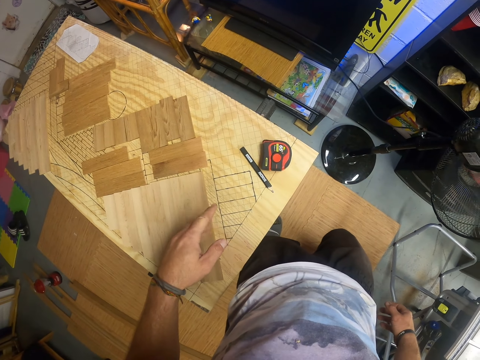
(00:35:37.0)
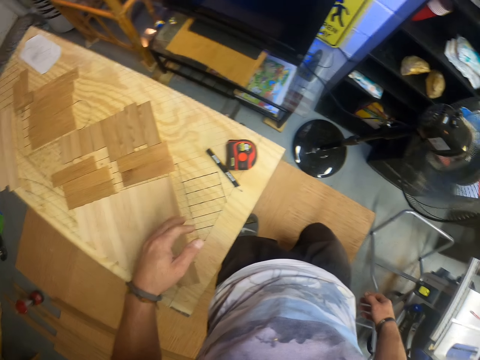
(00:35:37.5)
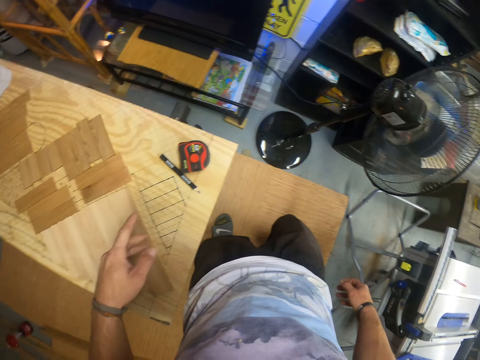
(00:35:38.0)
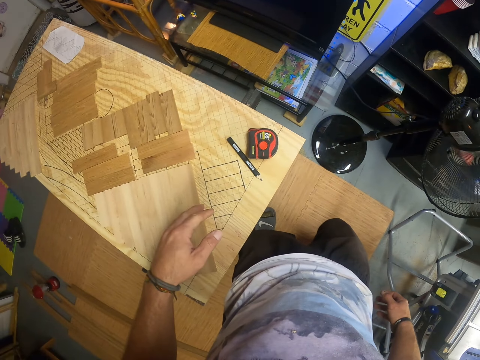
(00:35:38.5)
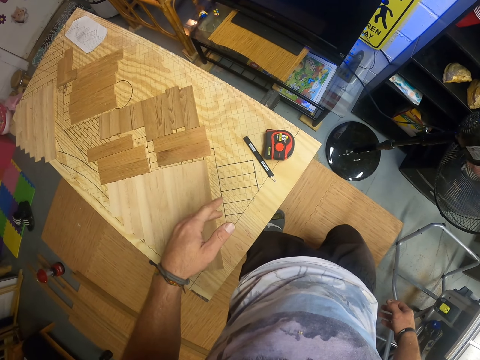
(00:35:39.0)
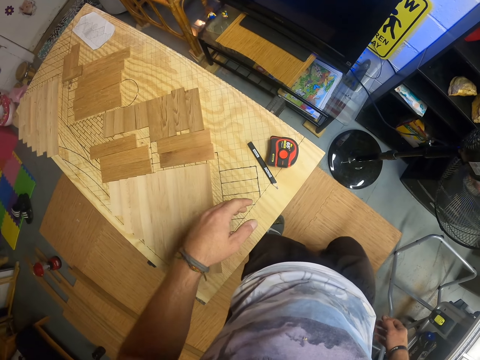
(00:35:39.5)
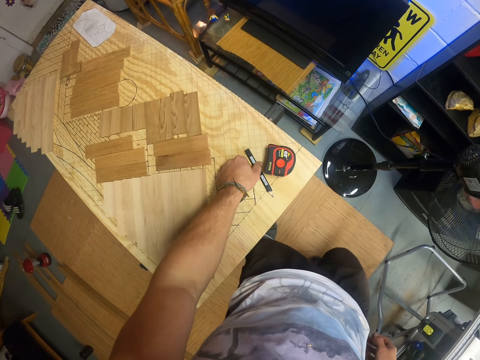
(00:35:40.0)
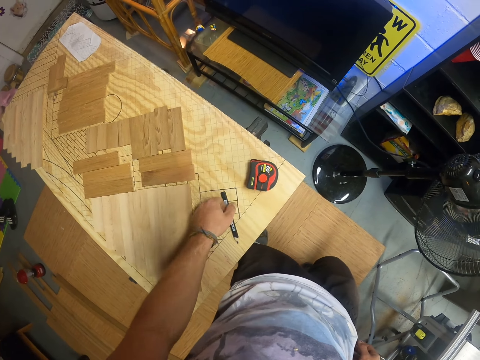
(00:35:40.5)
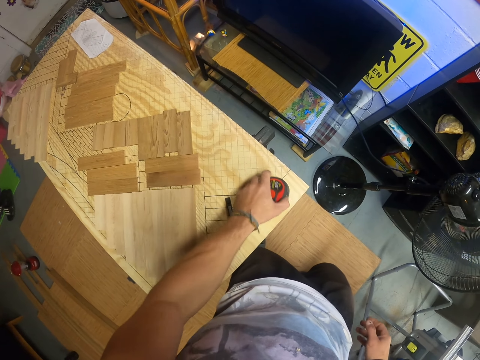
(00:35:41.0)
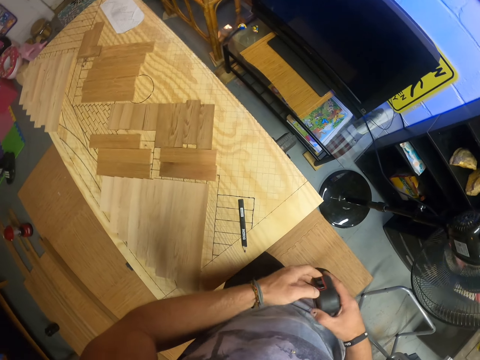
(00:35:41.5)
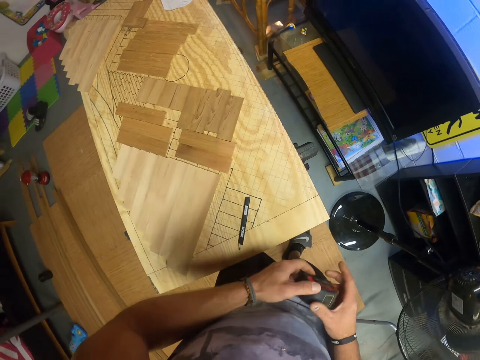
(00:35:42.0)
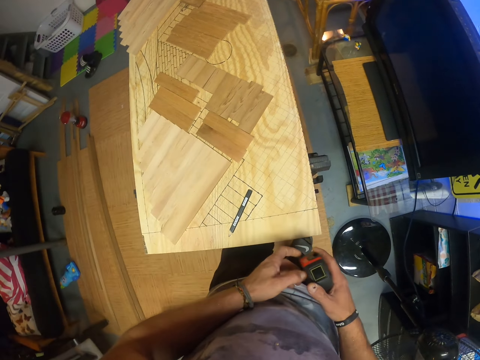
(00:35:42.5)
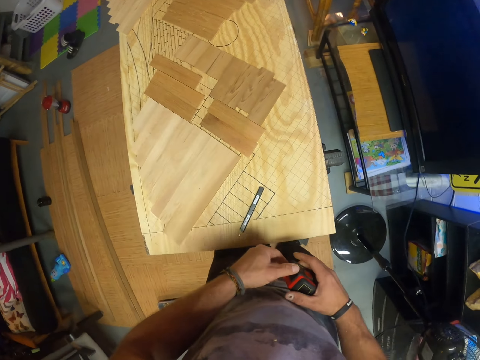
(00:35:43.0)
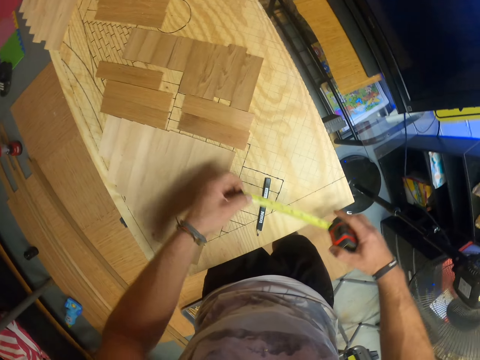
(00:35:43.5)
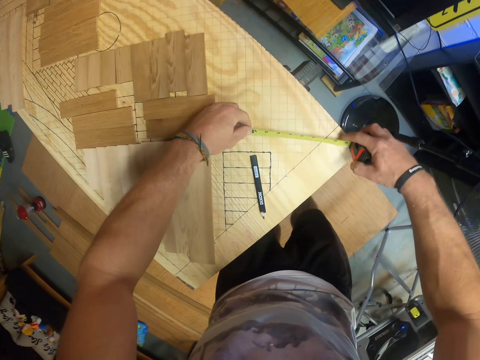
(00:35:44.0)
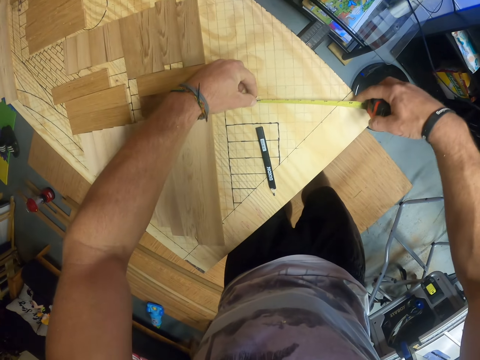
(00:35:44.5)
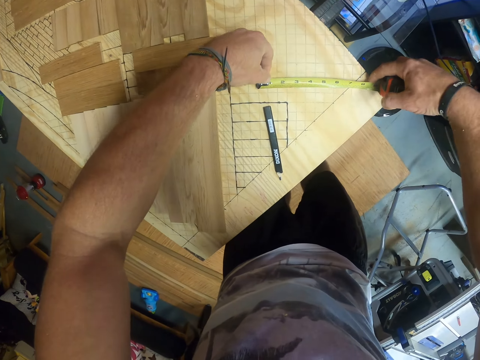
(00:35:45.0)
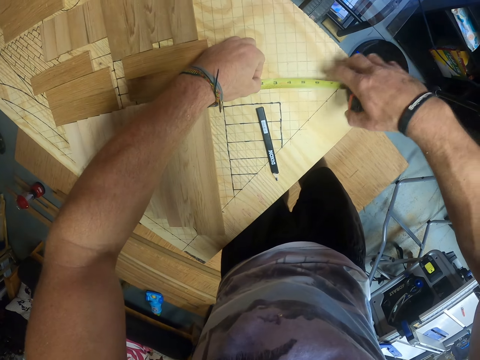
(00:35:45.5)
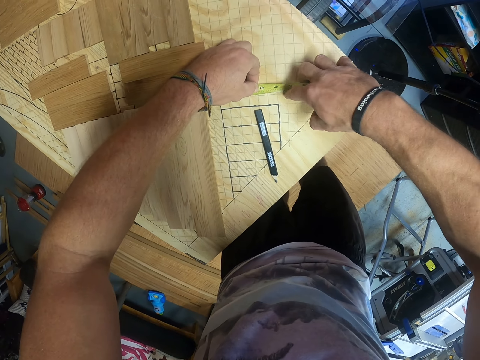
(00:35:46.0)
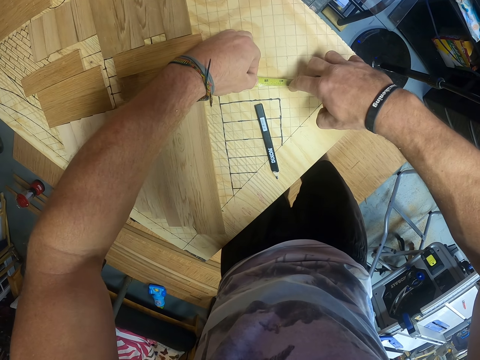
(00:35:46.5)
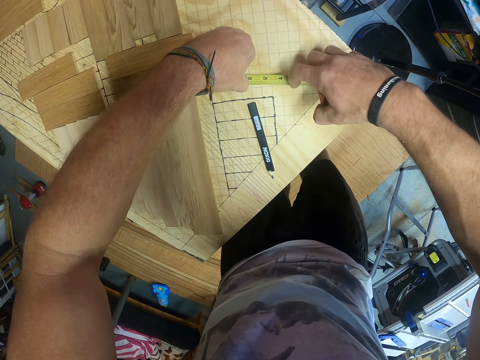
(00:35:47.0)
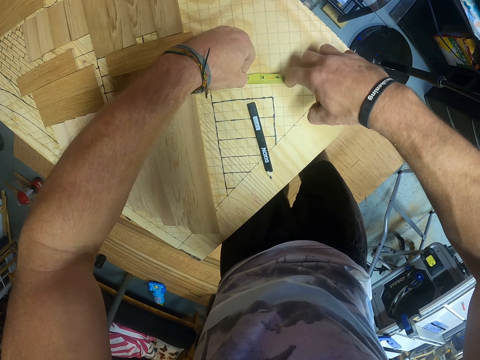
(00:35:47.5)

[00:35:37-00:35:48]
The camera wearer moves a pencil on the table with his left hand. He holds the pencil from the table. He picks up a tape measure from the table with his left hand. He holds the tape measure with both hands. He pulls out the tape from the tape measure with his left hand. He measures the table with the tape measure in his hands.

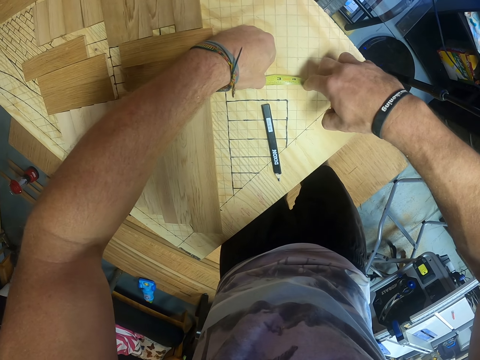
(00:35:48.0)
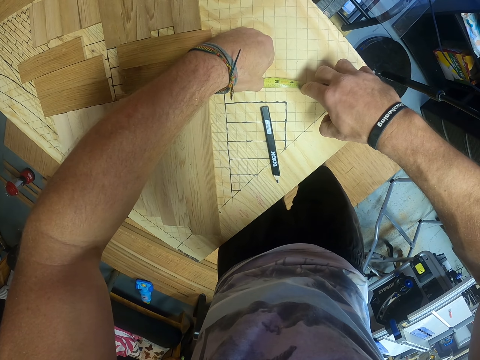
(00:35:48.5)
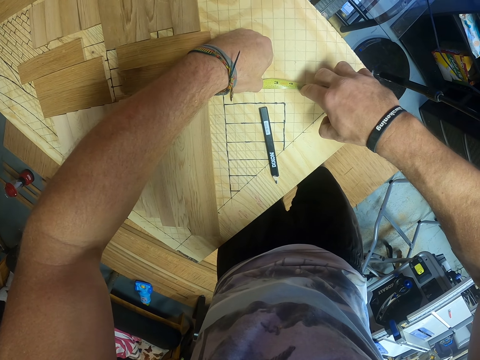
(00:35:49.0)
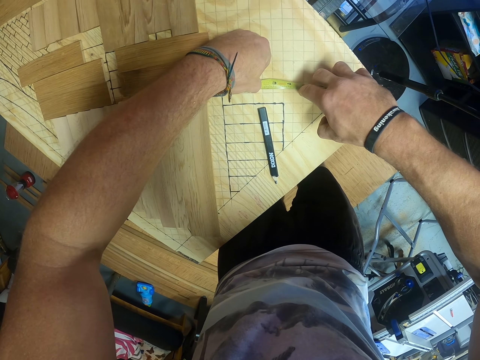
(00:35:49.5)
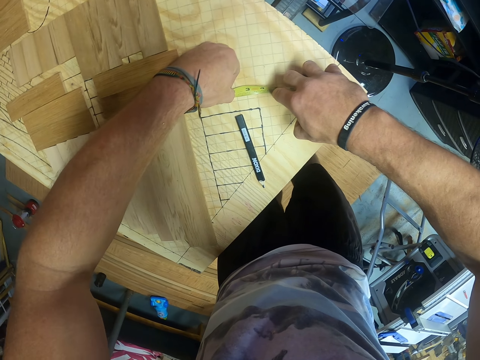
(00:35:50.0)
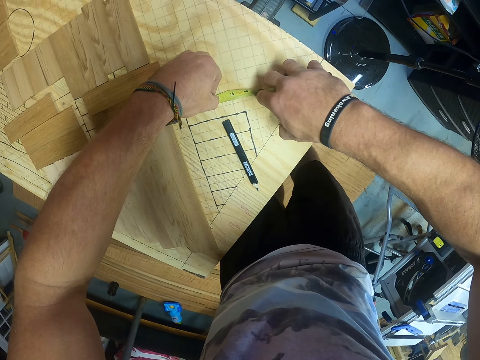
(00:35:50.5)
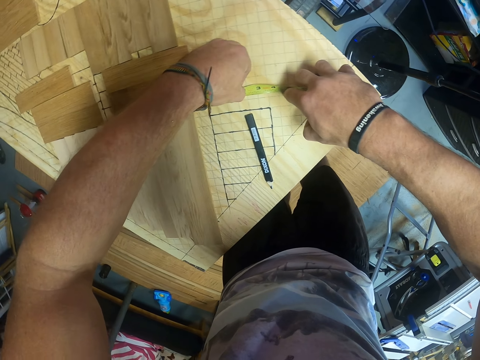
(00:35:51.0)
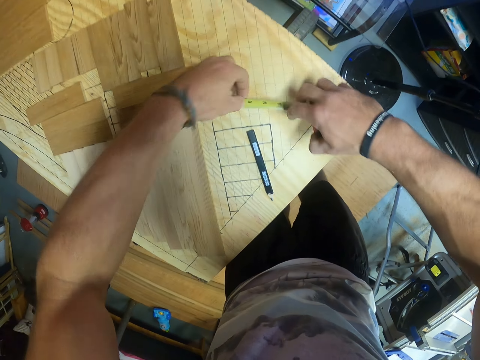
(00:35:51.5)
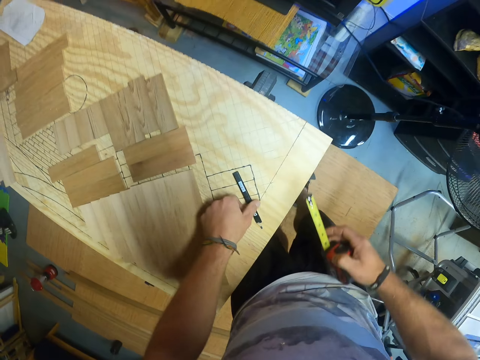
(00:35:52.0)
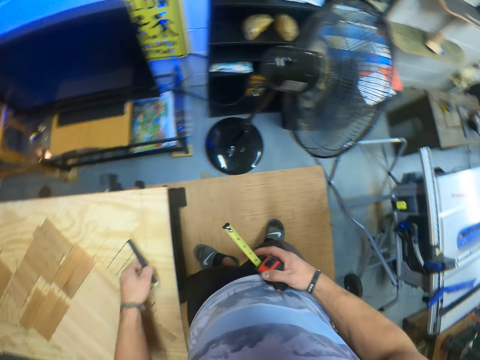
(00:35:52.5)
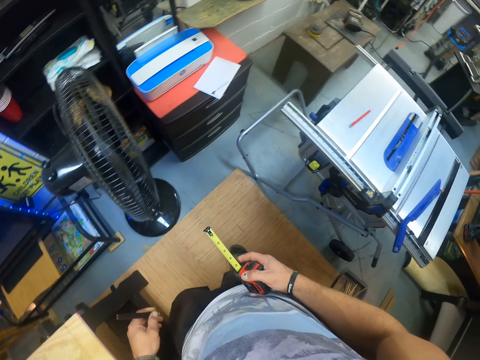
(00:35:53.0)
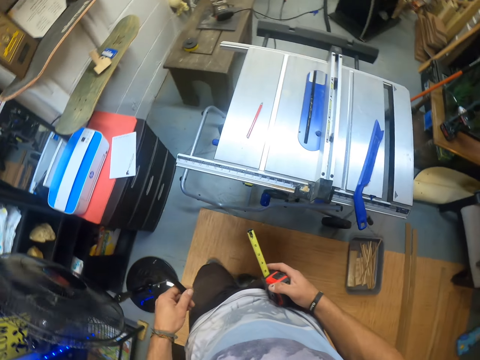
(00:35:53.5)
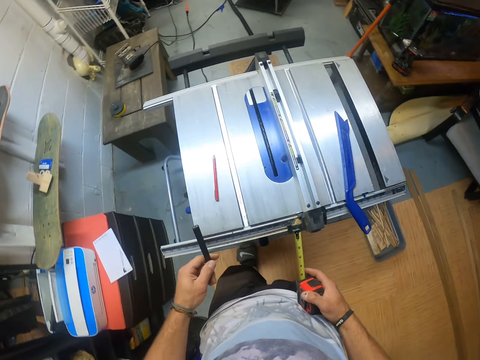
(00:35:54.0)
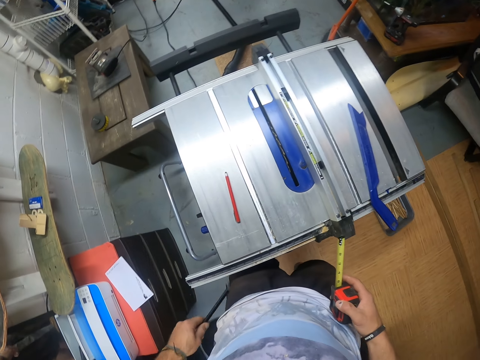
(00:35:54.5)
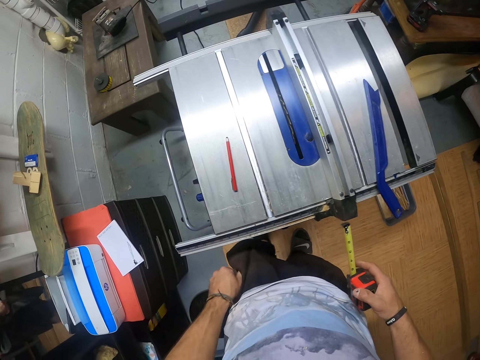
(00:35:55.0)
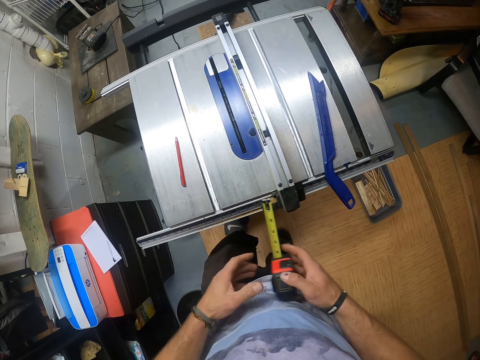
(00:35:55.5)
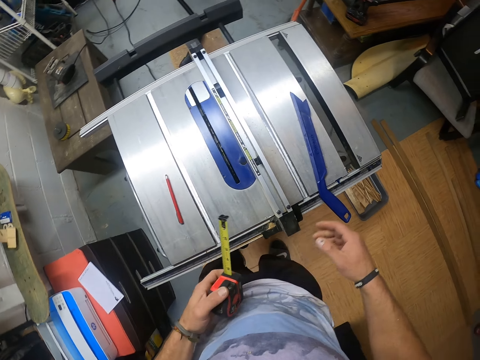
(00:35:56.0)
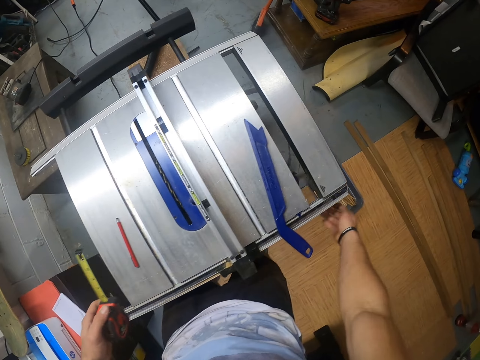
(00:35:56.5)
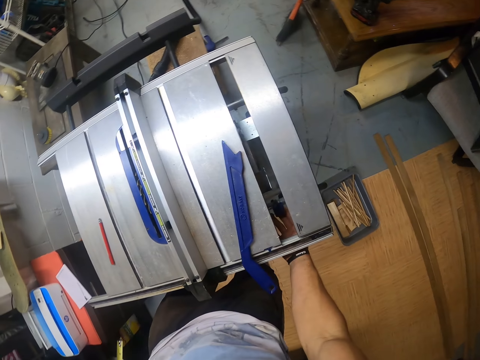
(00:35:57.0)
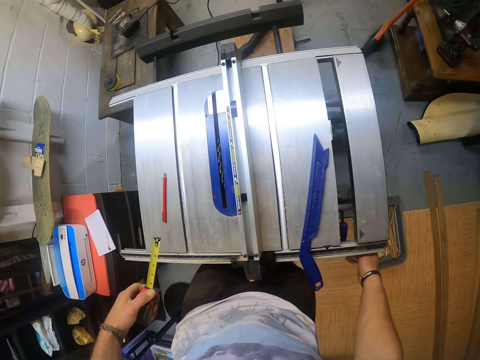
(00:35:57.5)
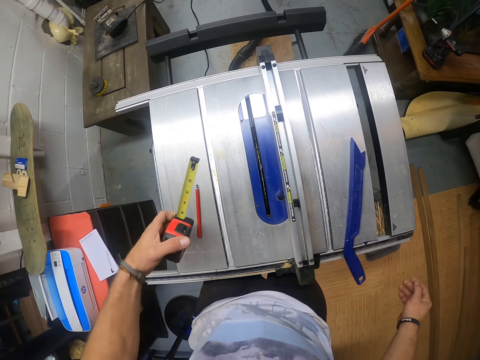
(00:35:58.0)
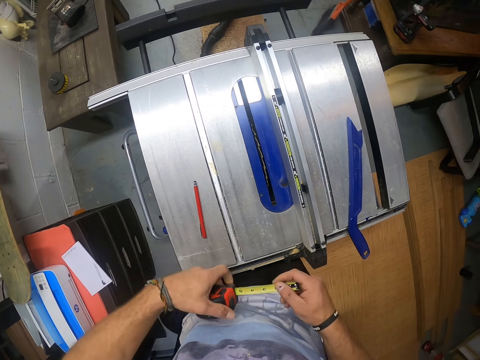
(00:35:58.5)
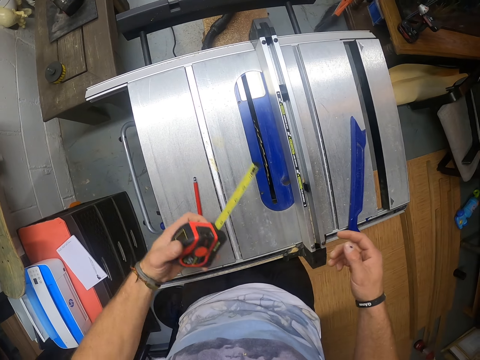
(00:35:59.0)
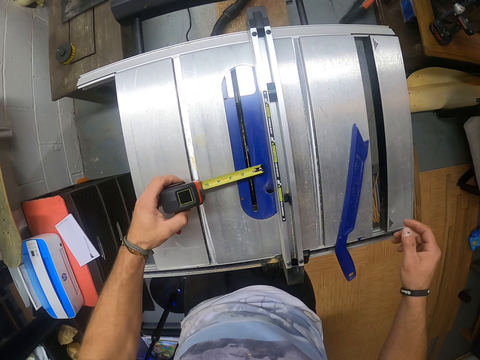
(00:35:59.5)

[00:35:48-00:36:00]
The camera wearer takes measurements. He picks up the pencil from the table with his left hand. He puts the pencil in his left hand in a pocket in his shorts. He passes the tape measure in his right hand to his left hand. He operates the blade height adjustment knob with his right hand. He holds the tape measure with both hands. He measures the table saw with the tape measure in his left hand.

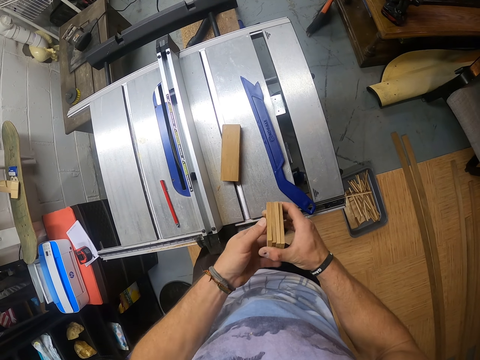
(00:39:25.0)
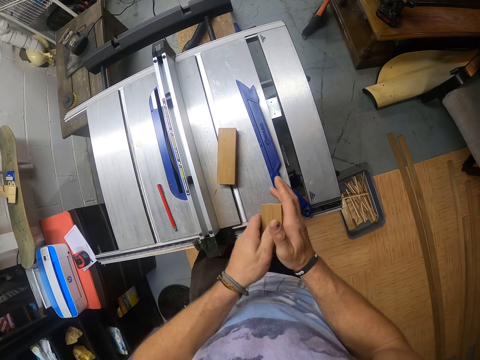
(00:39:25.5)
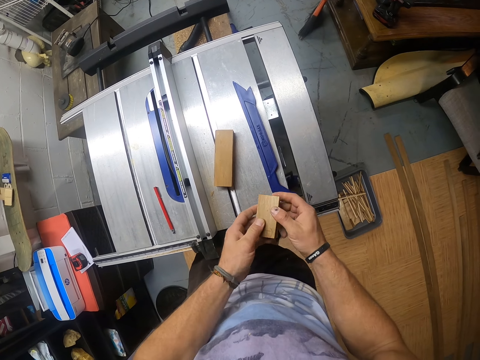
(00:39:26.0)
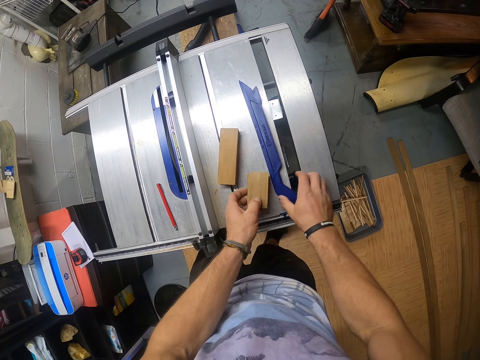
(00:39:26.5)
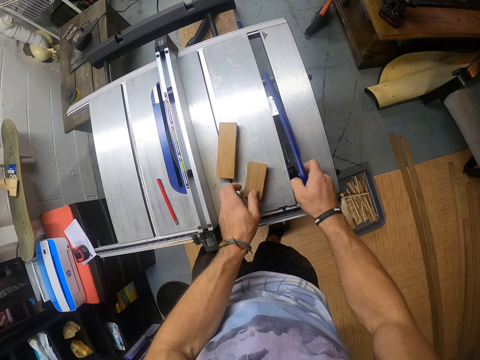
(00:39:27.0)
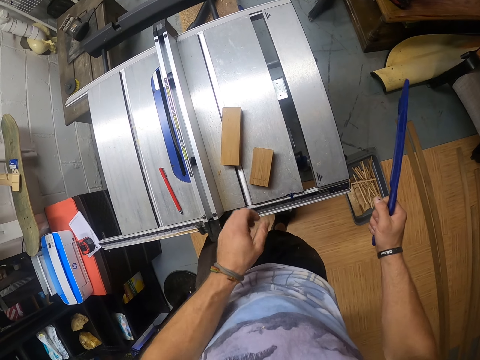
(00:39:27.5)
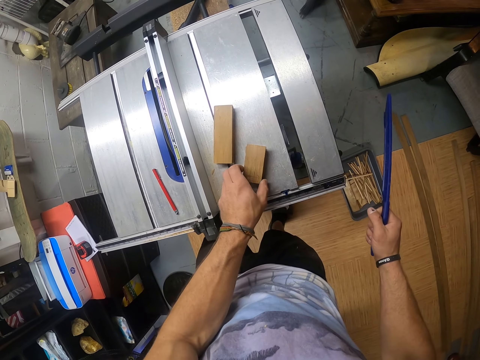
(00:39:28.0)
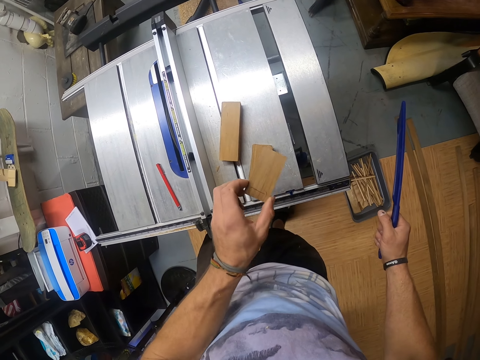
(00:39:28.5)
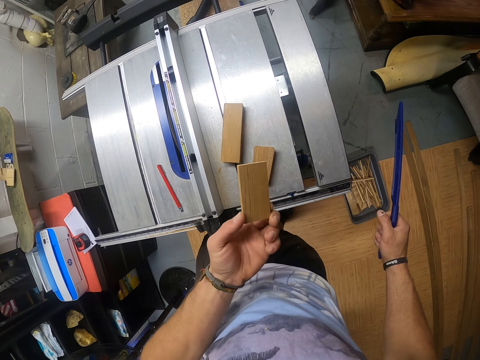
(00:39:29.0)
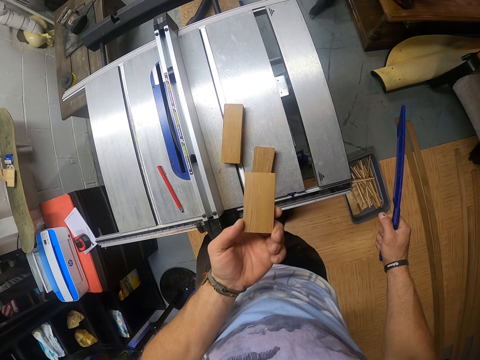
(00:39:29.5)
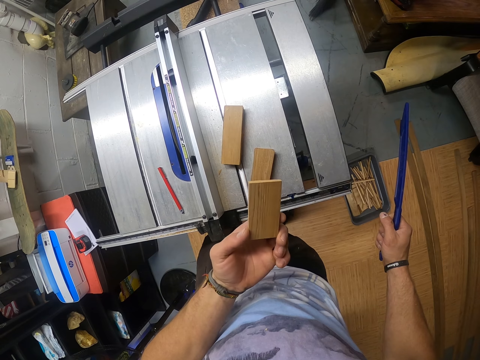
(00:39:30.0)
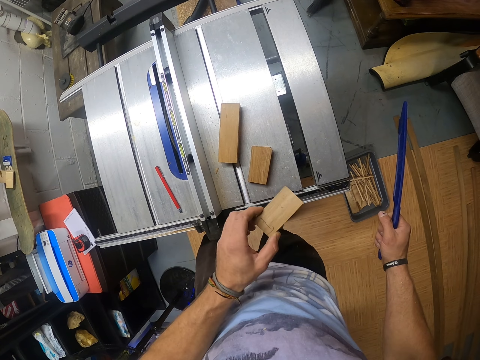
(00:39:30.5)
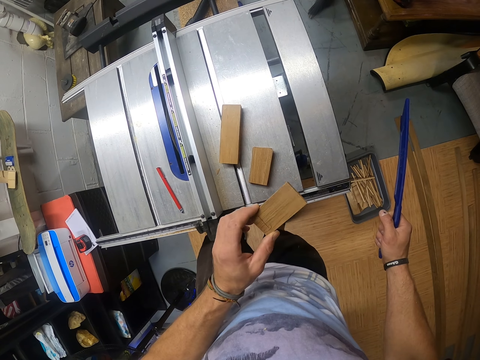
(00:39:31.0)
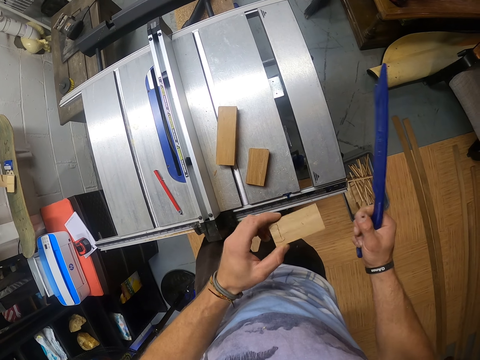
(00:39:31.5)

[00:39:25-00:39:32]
The camera wearer drops the planks in his left hand on the table saw. He picks up the plastic bar on the table saw with his right hand. He holds a wood piece.
